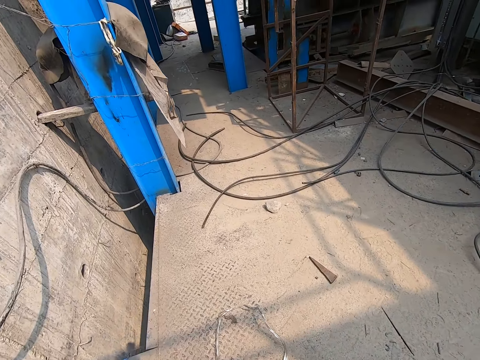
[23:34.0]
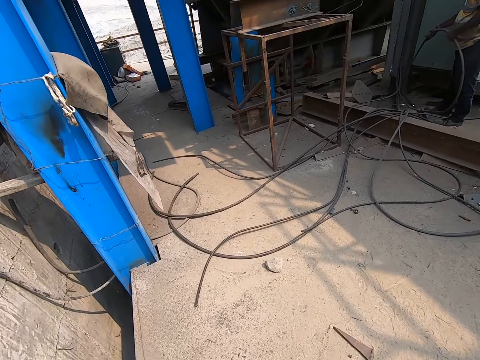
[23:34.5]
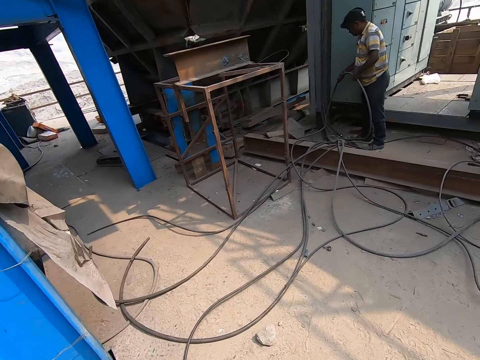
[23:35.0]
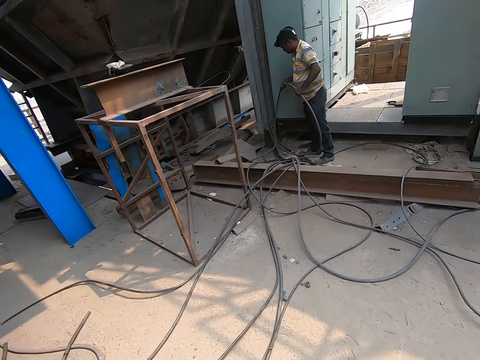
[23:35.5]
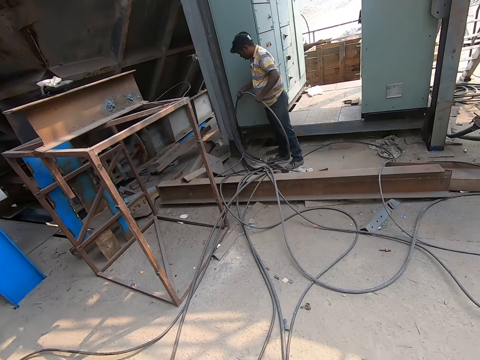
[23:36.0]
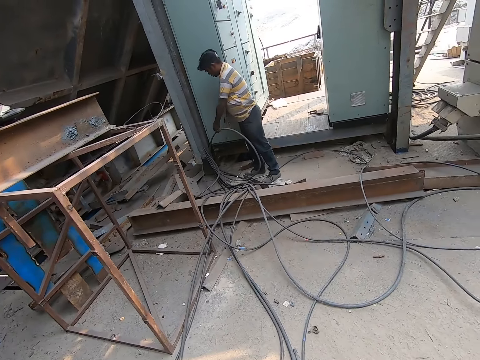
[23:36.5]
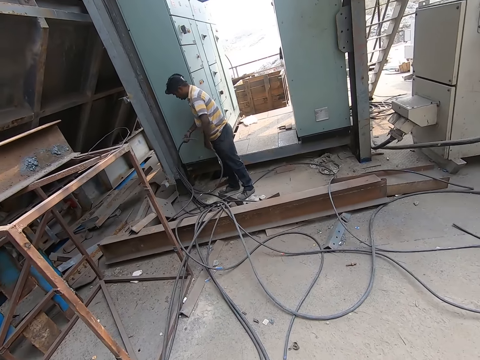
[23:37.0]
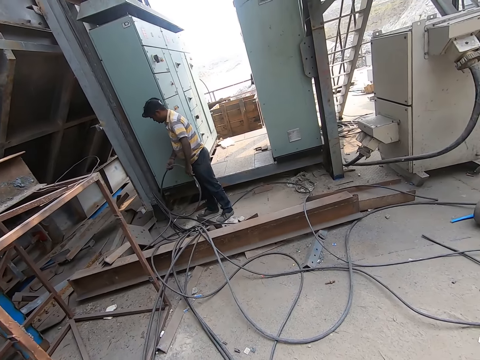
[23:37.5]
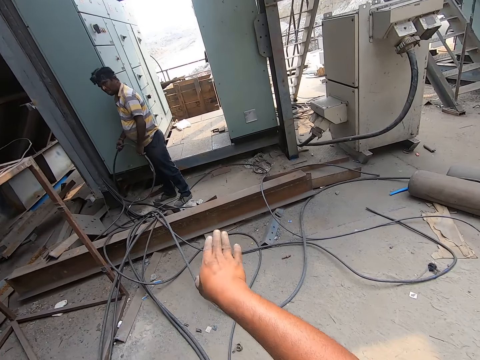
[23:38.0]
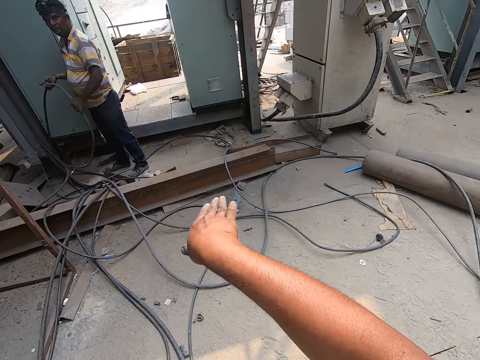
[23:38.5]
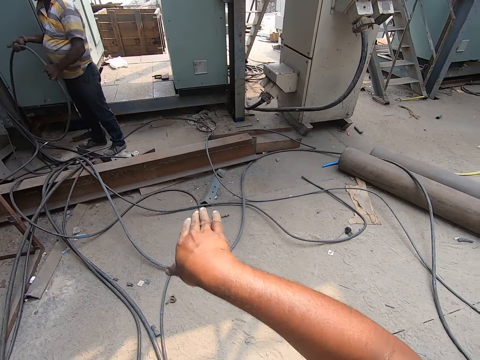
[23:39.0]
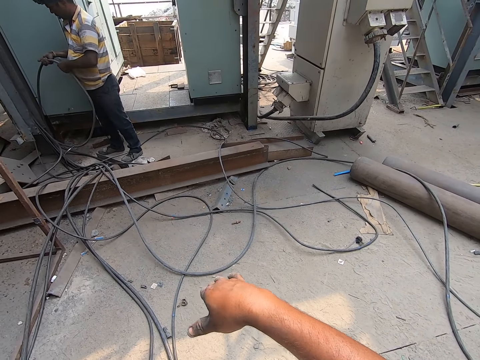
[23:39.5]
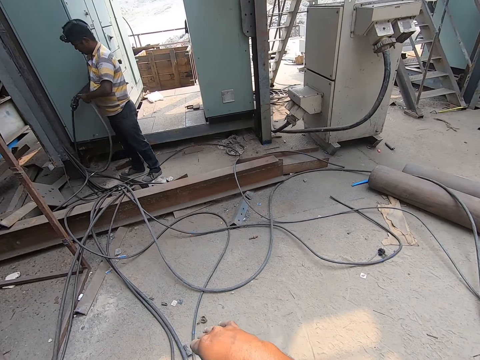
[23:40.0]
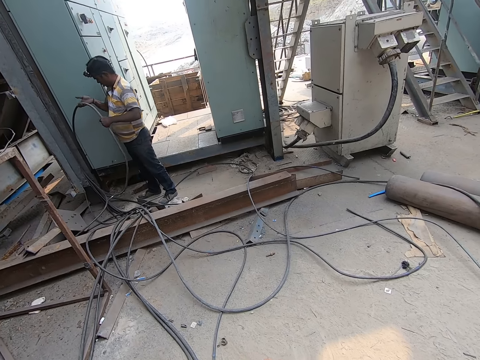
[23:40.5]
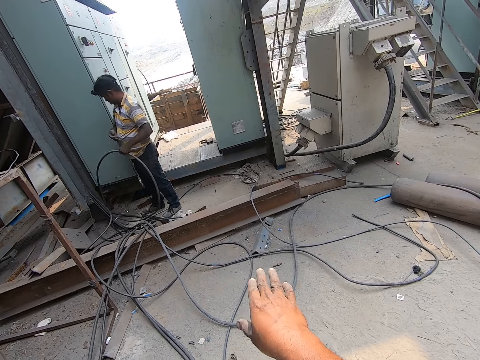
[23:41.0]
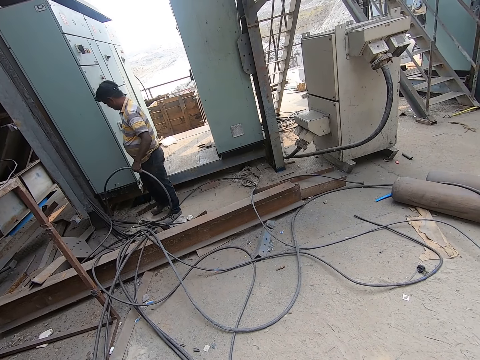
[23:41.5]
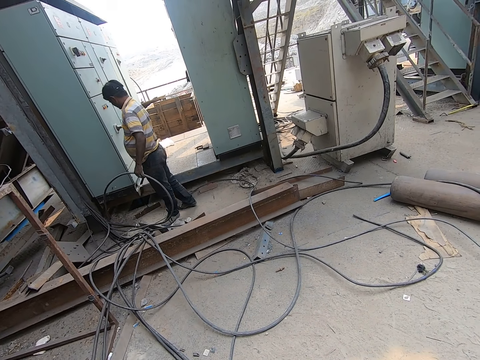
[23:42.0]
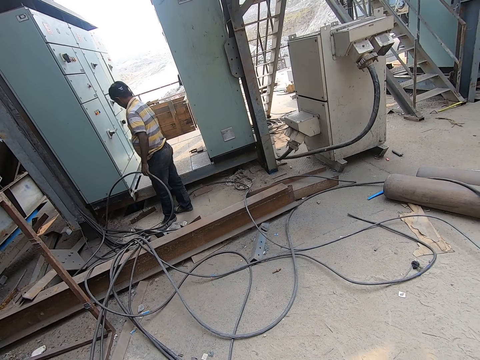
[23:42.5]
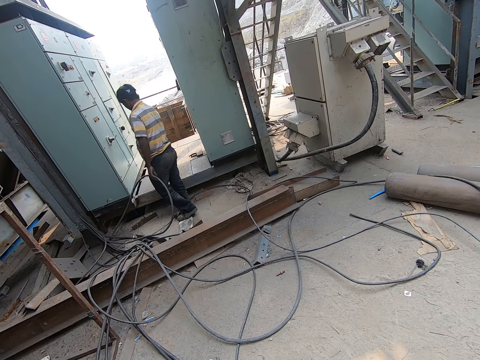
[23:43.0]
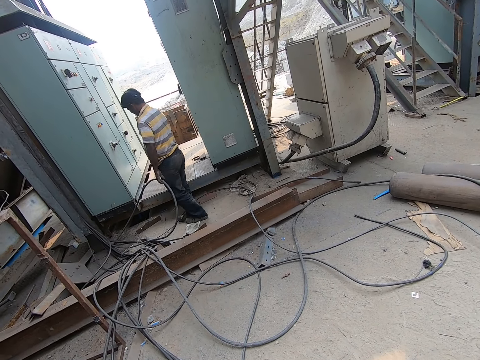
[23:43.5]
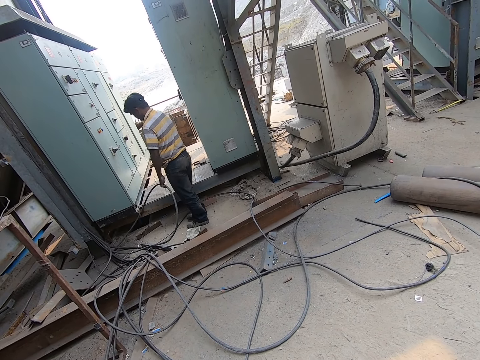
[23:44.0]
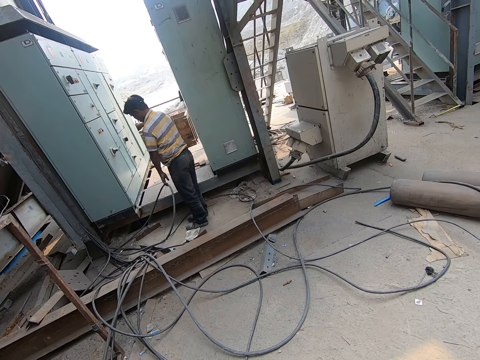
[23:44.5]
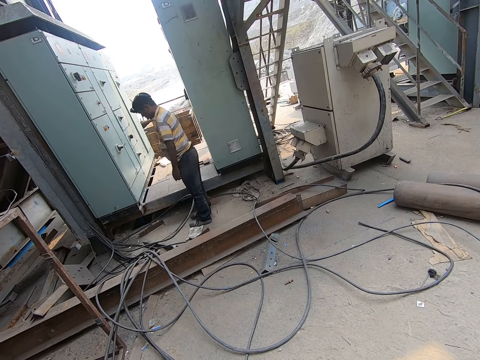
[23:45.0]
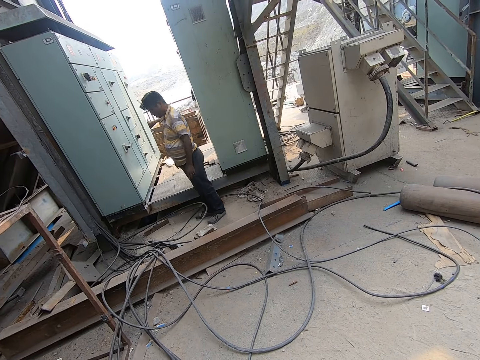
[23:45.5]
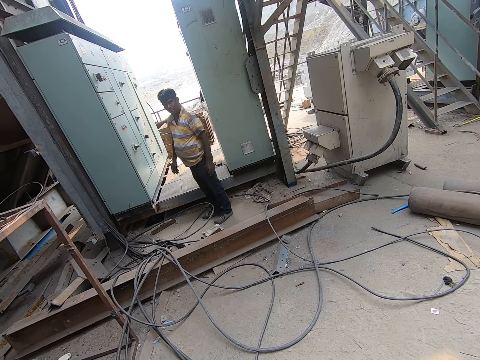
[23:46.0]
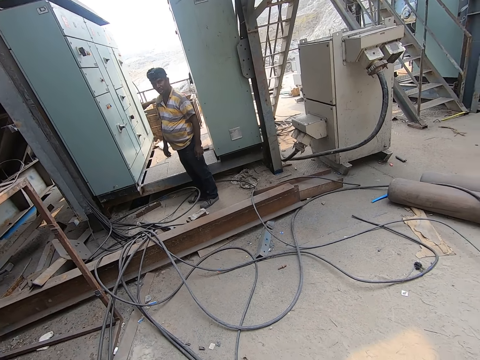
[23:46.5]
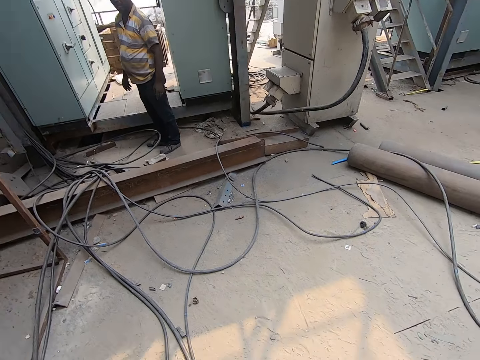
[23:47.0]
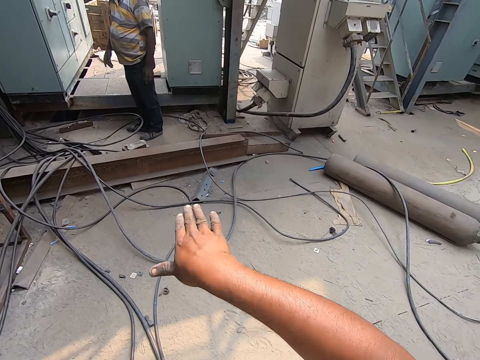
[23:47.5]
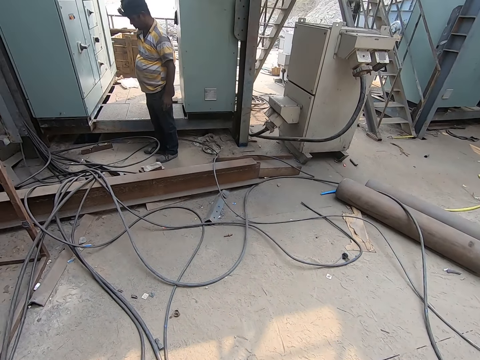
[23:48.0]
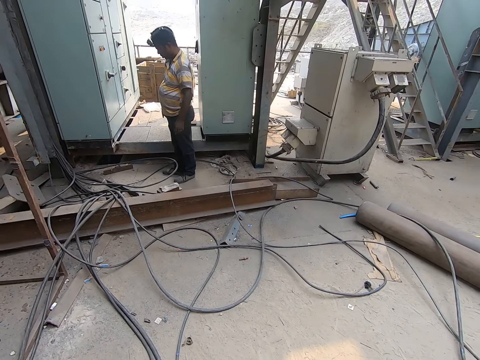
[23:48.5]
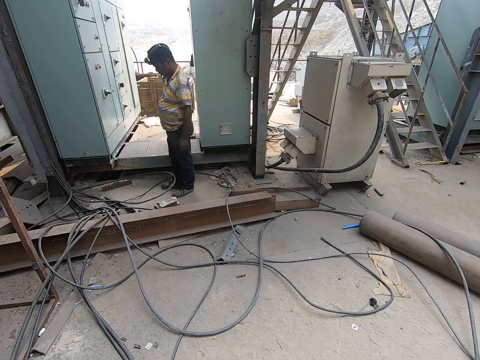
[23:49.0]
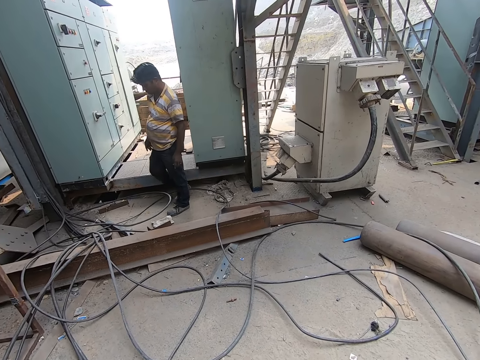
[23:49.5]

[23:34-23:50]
The camera wearer looks around. They move hands. They converse with the man. The man moves the cable. The man drops the cable on the ground with his left hand. The camera wearer moves hands.

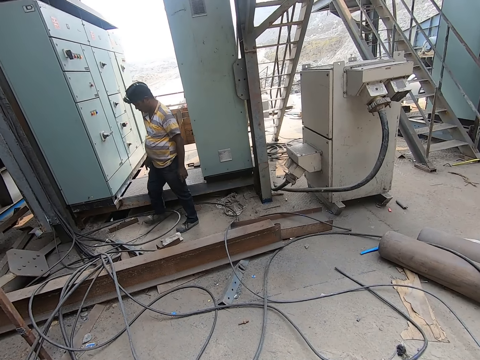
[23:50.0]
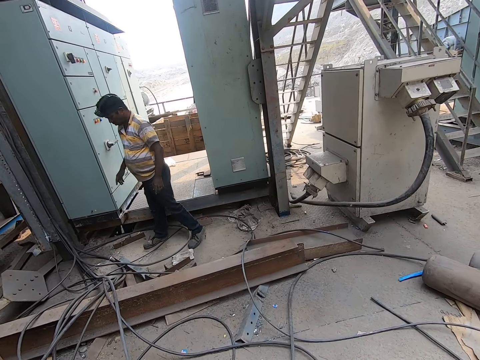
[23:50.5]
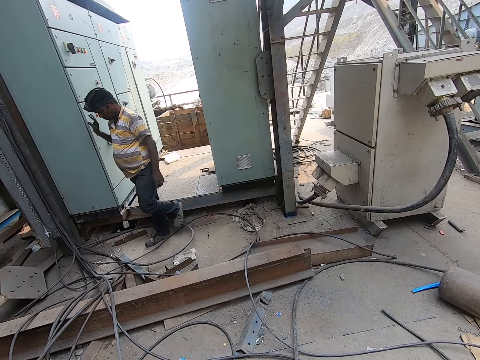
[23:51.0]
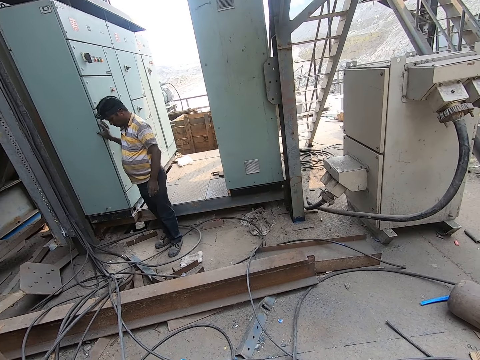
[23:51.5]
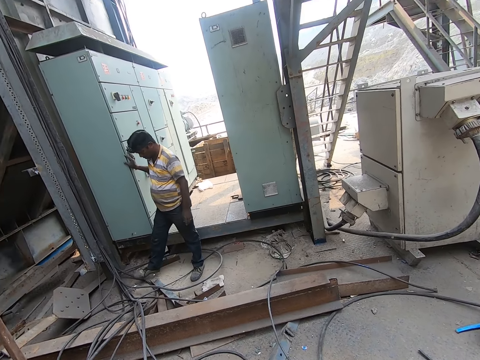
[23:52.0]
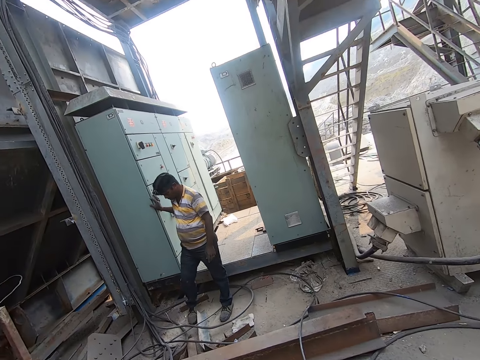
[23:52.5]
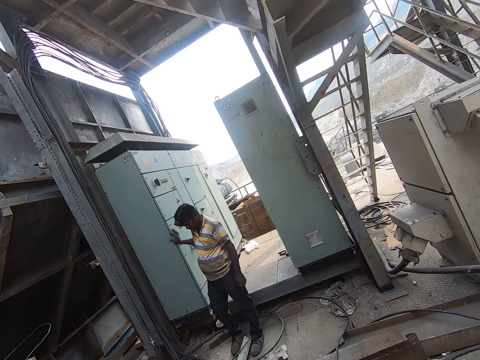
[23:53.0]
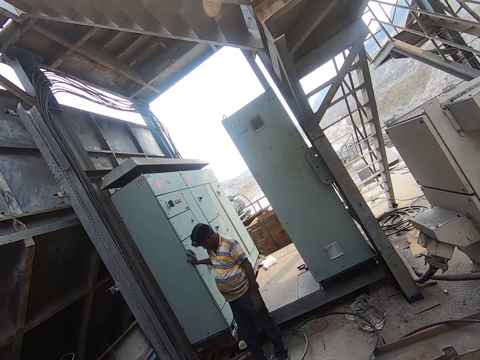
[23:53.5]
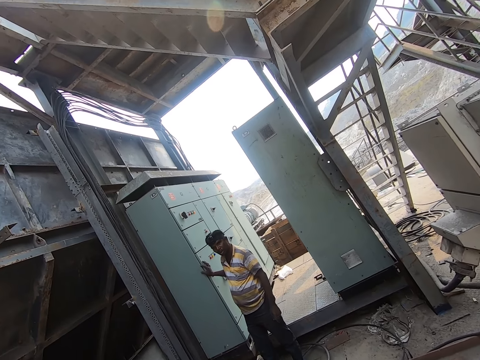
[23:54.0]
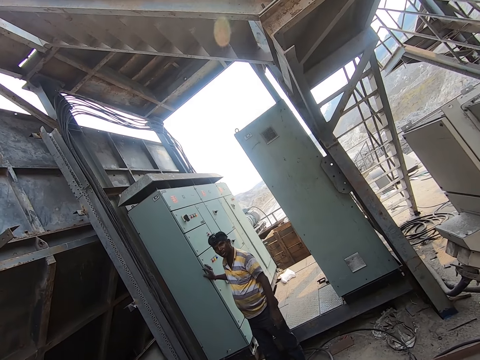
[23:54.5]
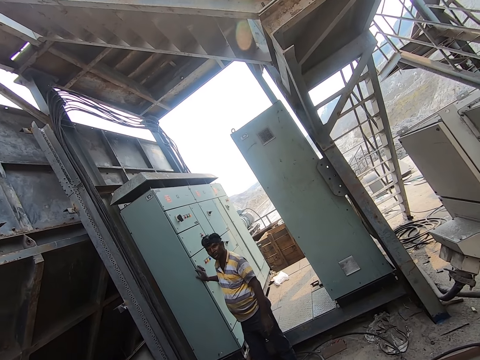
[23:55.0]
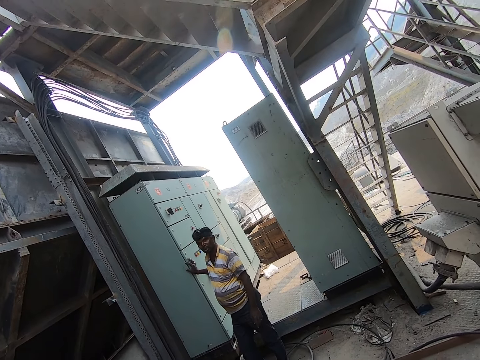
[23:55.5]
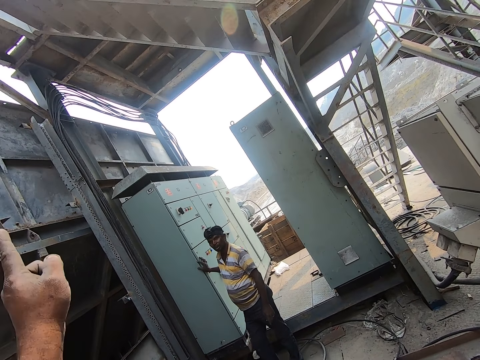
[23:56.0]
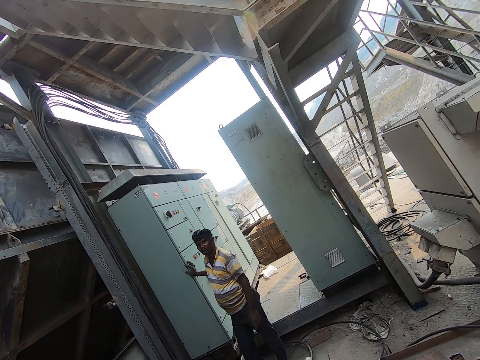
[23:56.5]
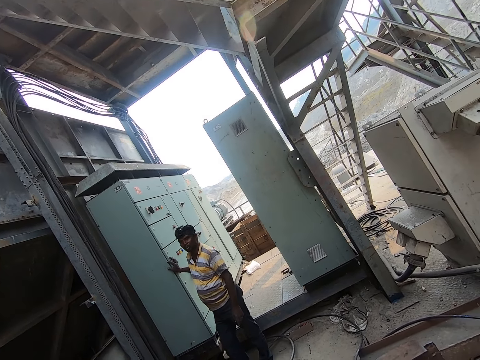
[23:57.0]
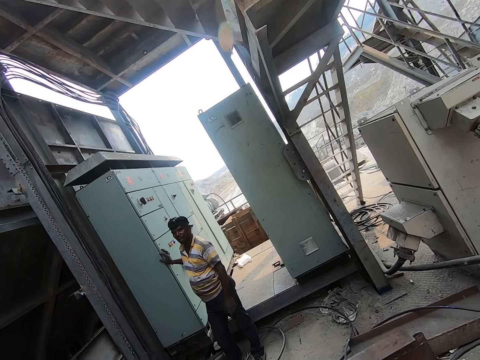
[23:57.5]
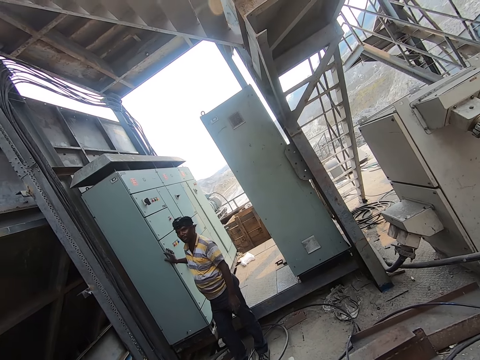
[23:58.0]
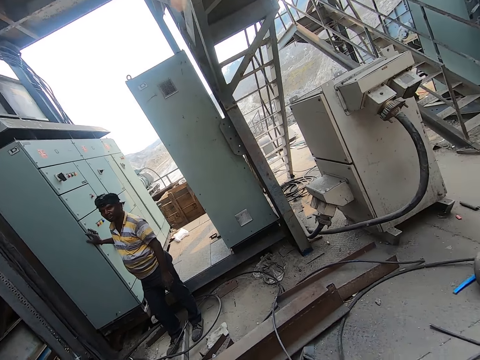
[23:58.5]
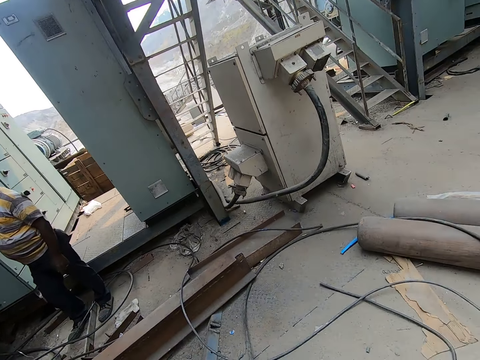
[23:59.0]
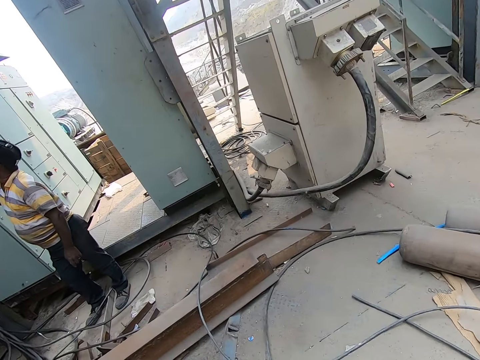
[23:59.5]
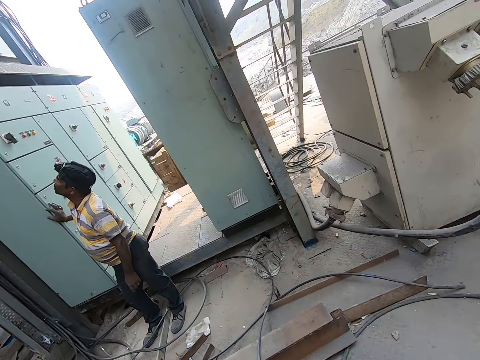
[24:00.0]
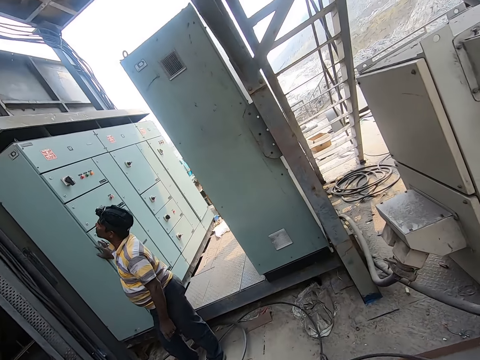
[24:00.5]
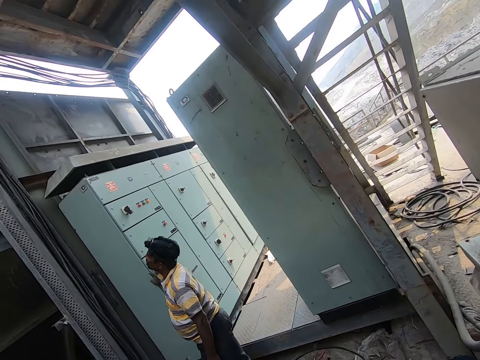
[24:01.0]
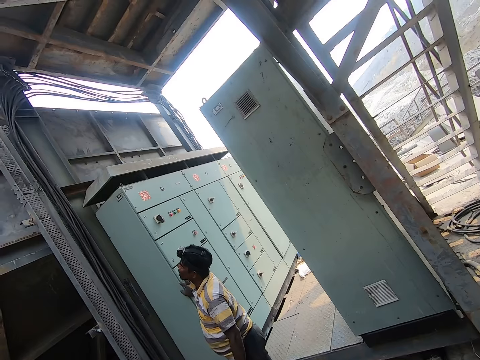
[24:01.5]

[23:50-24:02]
The man moves. The man touches a cupboard with his right hand. The man slides a metal on the ground with his right foot. The camera wearer moves hands. They look around.
